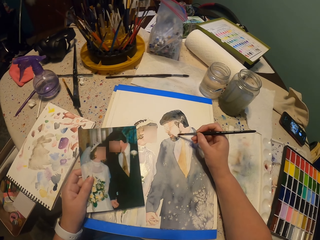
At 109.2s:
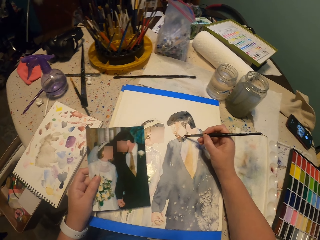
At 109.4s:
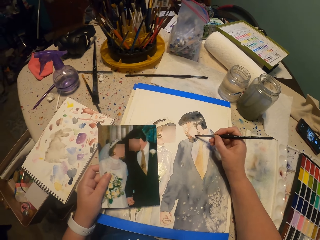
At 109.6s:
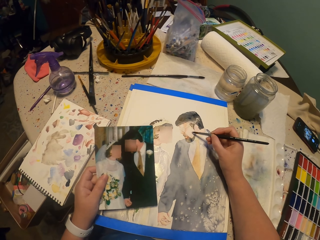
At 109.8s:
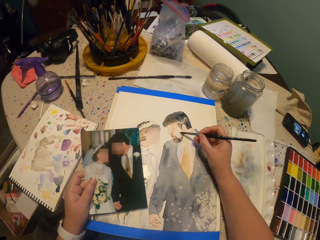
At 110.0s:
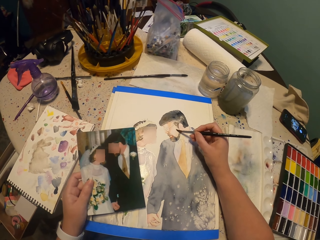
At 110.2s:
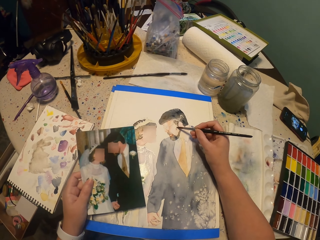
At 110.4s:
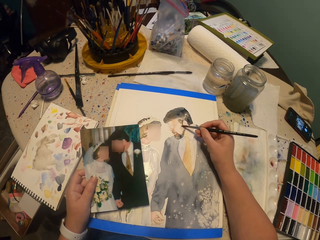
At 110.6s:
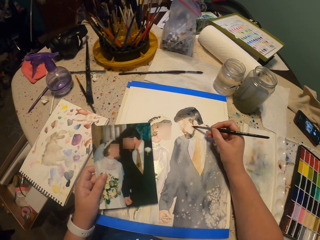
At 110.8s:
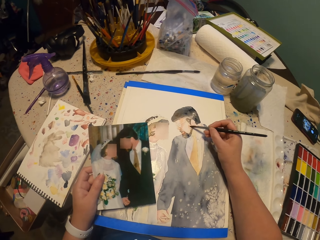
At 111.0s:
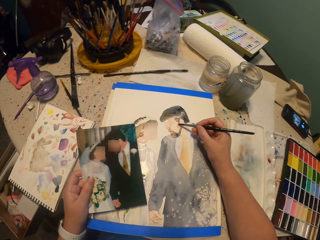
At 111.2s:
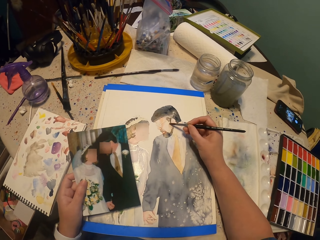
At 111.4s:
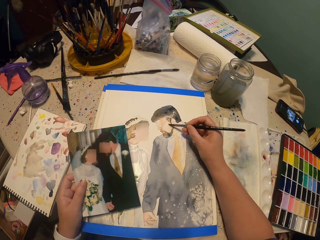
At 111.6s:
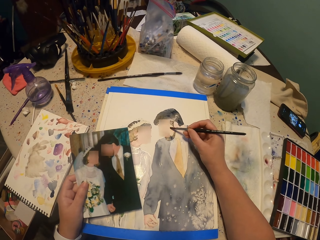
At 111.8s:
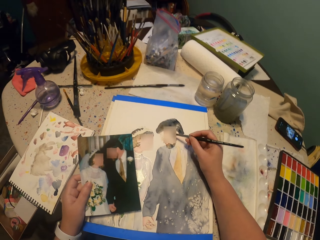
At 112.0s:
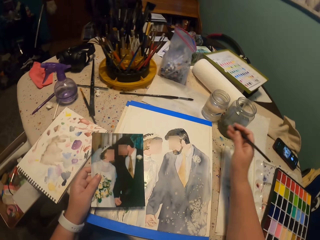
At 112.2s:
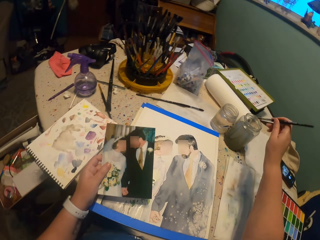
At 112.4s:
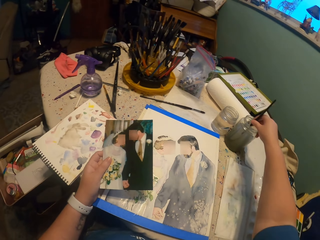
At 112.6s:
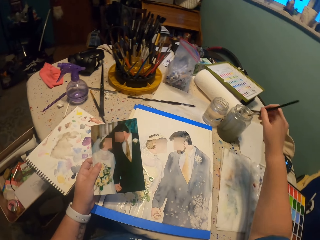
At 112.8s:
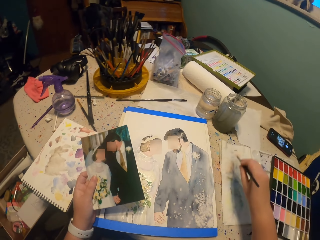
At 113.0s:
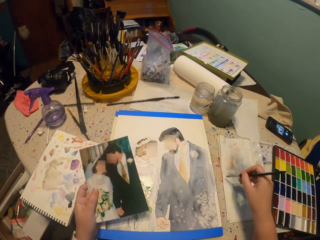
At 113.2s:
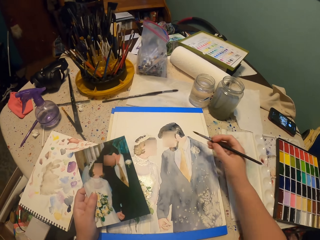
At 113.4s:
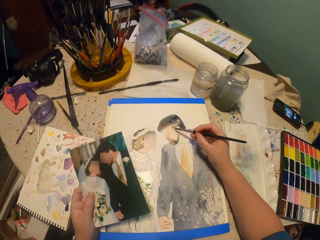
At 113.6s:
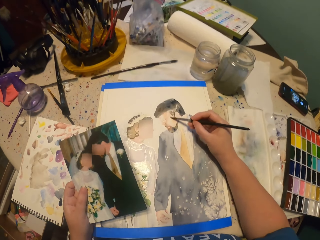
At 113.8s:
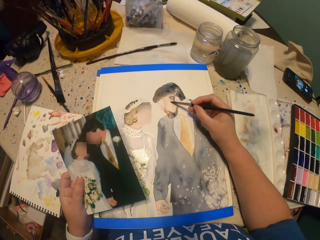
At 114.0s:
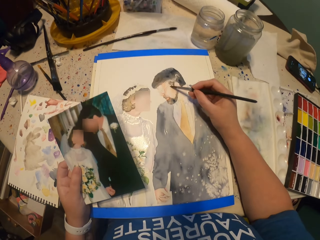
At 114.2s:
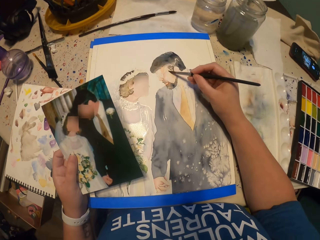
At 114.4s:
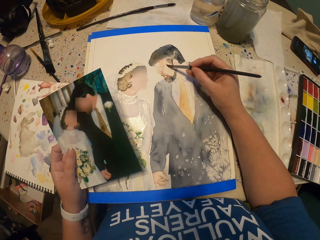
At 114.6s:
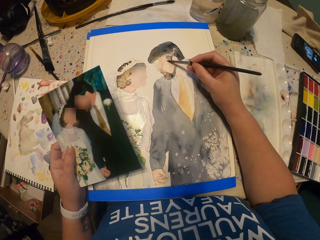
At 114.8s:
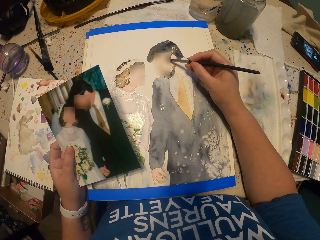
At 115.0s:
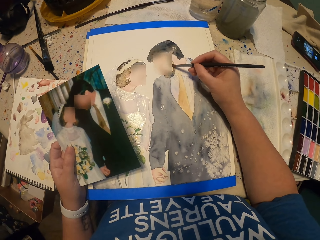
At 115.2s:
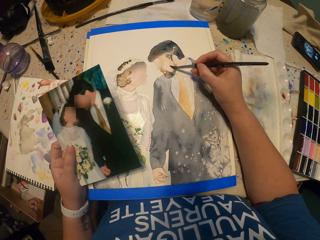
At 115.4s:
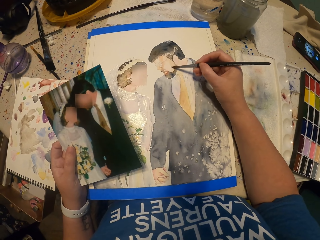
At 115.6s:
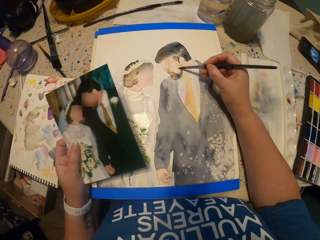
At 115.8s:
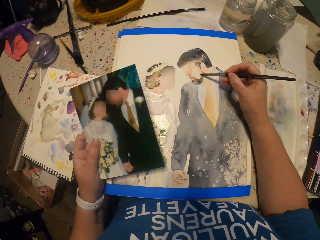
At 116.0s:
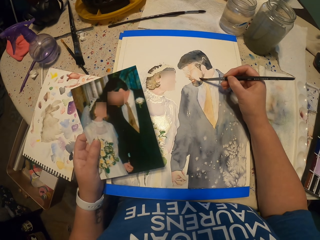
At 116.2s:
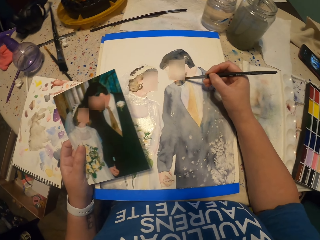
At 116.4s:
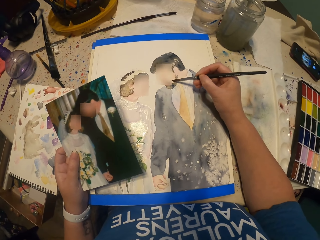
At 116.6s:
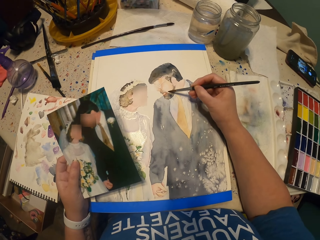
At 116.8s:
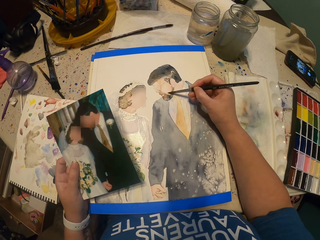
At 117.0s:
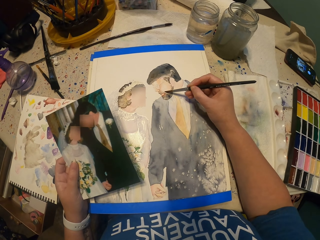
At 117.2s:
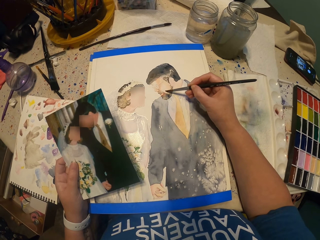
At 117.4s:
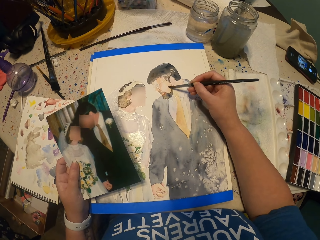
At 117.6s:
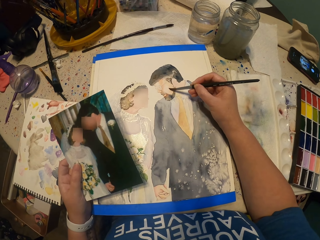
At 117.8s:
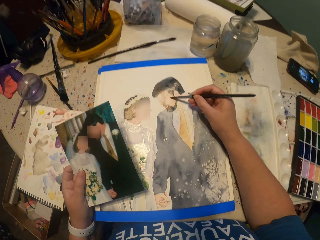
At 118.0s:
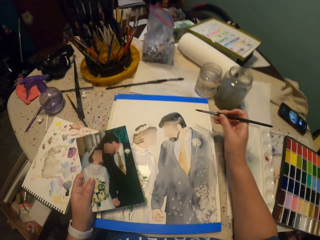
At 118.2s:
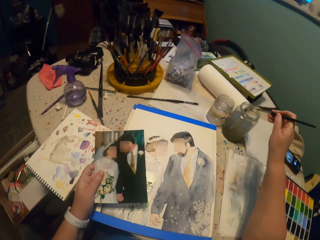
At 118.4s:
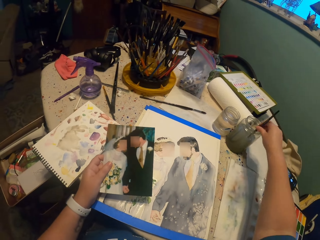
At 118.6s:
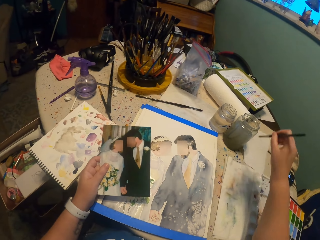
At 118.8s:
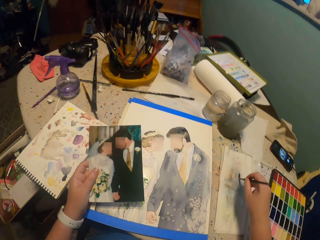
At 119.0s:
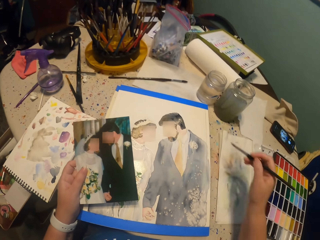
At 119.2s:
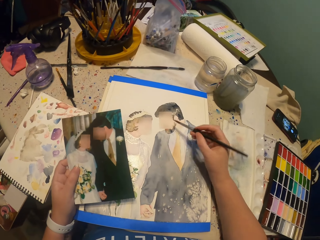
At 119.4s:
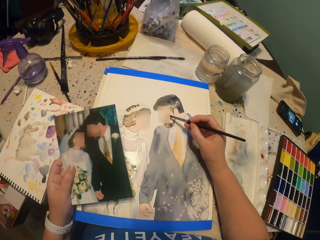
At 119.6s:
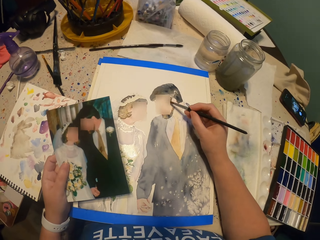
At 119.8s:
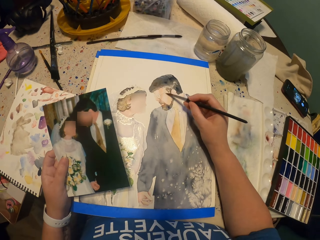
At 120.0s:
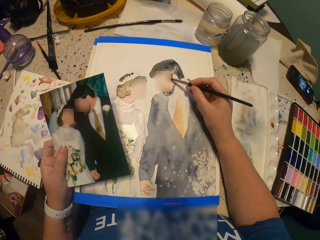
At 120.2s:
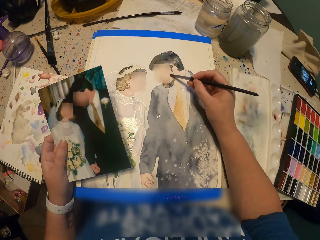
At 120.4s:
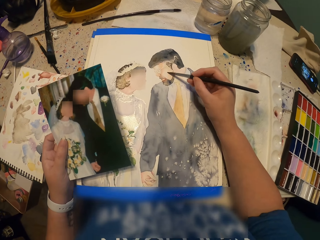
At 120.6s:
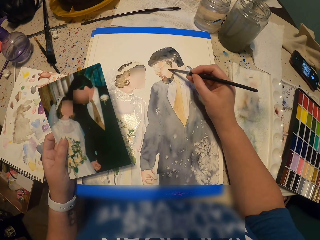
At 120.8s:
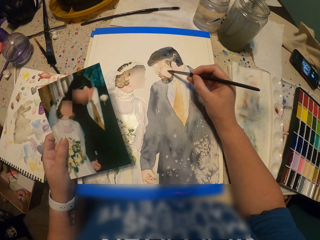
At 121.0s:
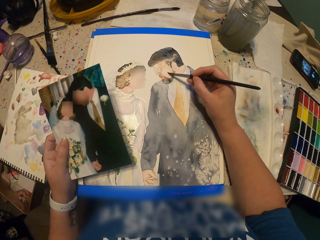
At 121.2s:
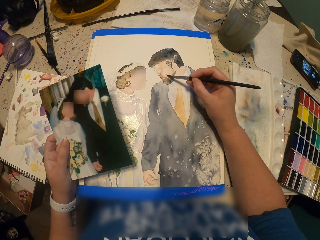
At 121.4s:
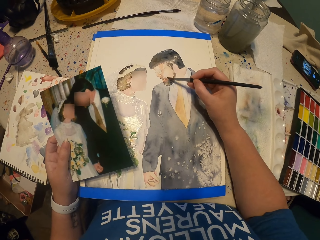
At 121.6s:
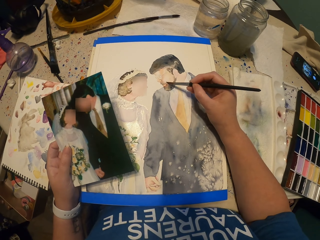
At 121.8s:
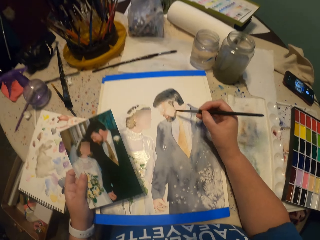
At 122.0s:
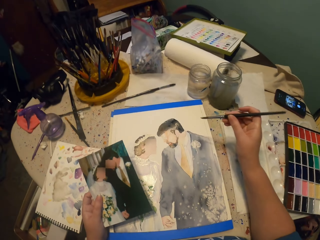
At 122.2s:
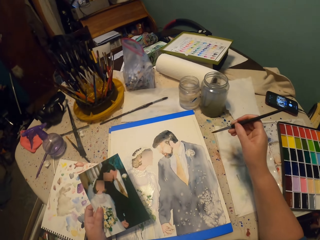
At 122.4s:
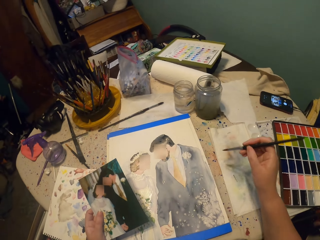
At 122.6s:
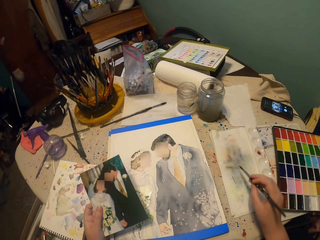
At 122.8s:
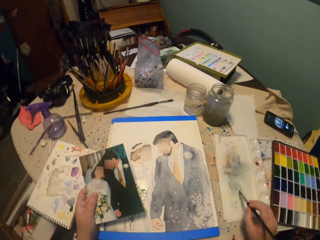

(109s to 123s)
The camera wearer dips the paint brush into a glass of water. They squeeze the paint brush on the paper. They paint the picture. They dip the paint brush into the glass of water. They squeeze the paint brush on the paper. They paint the picture.

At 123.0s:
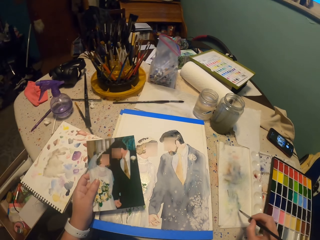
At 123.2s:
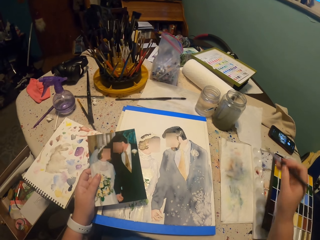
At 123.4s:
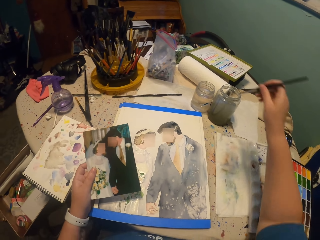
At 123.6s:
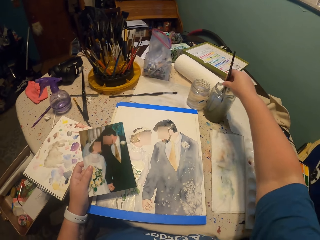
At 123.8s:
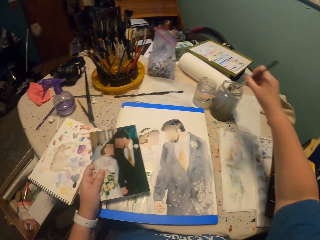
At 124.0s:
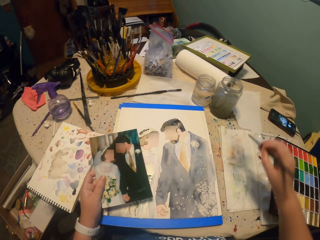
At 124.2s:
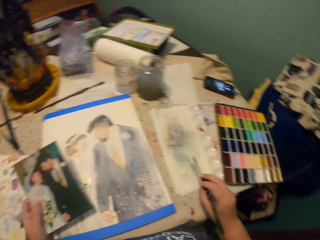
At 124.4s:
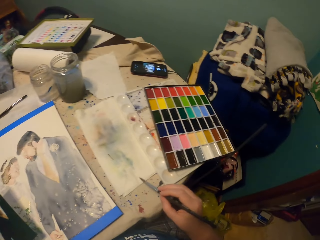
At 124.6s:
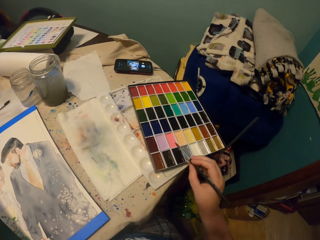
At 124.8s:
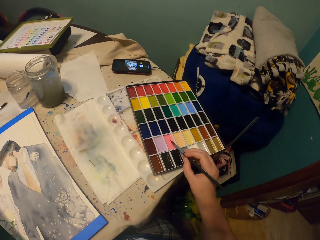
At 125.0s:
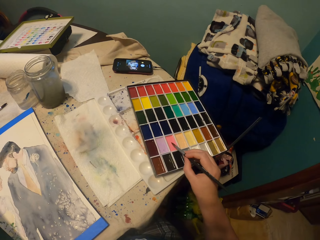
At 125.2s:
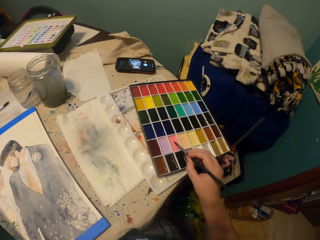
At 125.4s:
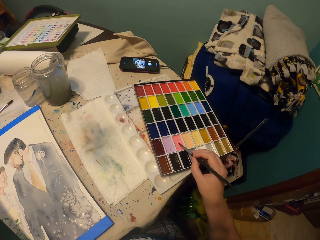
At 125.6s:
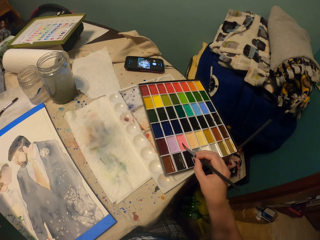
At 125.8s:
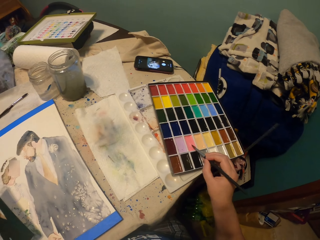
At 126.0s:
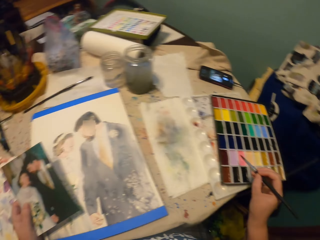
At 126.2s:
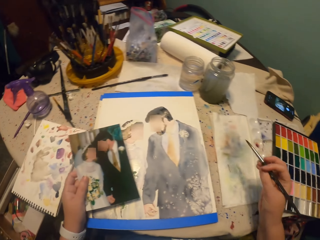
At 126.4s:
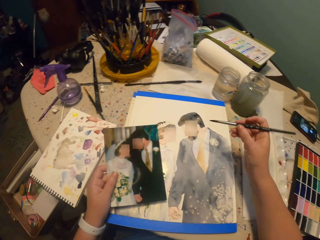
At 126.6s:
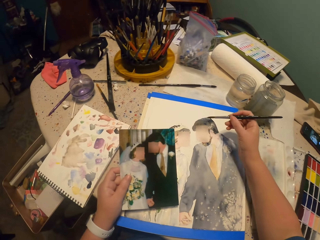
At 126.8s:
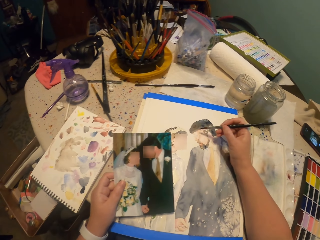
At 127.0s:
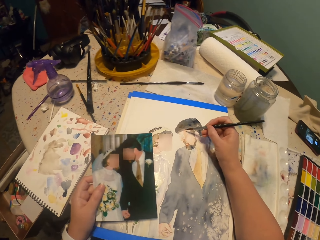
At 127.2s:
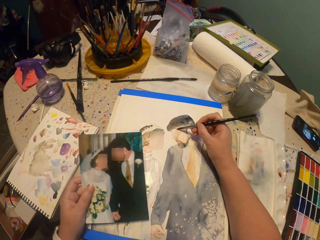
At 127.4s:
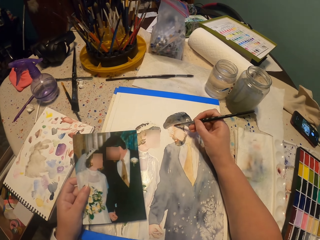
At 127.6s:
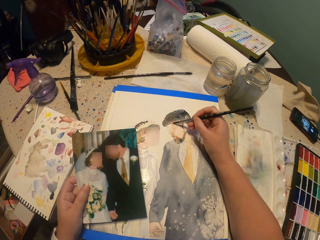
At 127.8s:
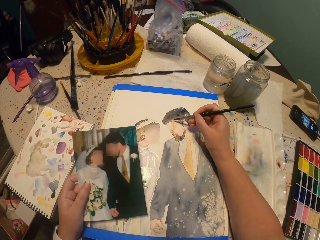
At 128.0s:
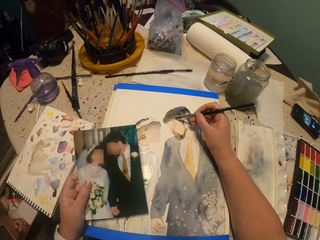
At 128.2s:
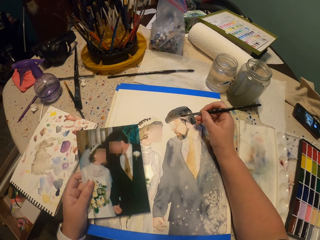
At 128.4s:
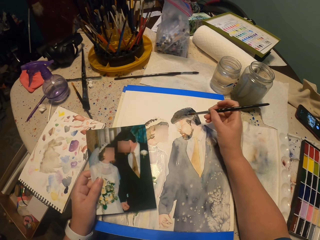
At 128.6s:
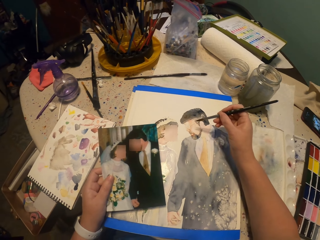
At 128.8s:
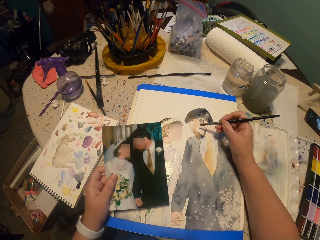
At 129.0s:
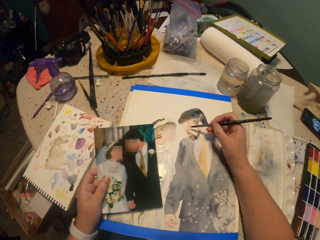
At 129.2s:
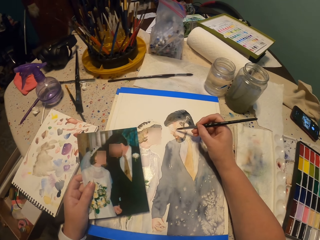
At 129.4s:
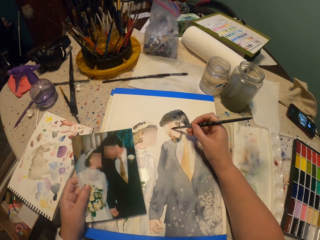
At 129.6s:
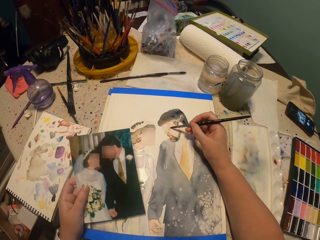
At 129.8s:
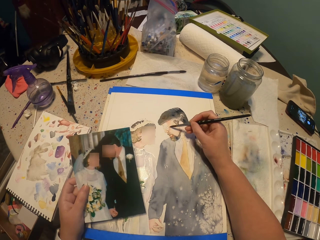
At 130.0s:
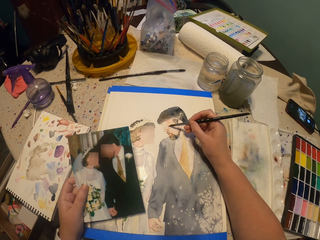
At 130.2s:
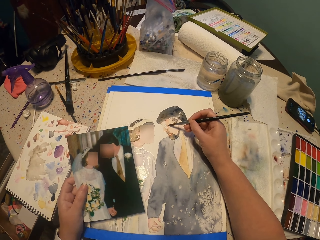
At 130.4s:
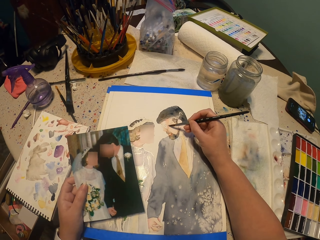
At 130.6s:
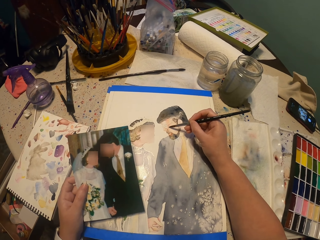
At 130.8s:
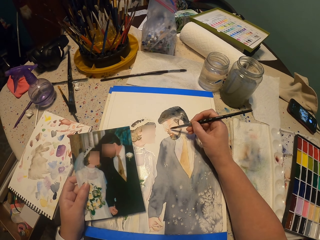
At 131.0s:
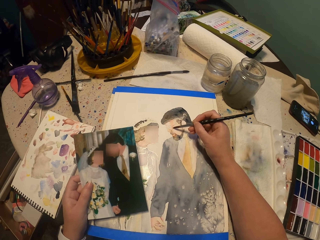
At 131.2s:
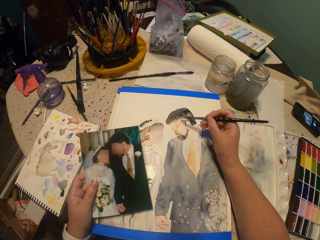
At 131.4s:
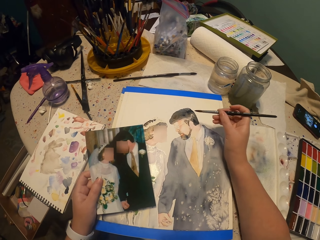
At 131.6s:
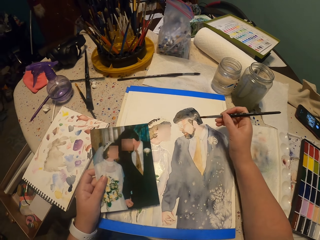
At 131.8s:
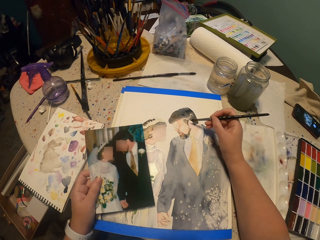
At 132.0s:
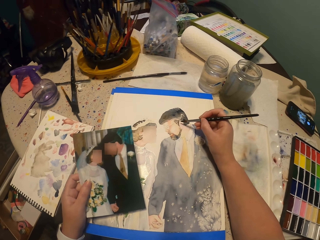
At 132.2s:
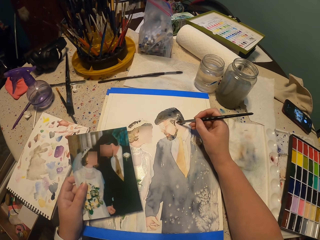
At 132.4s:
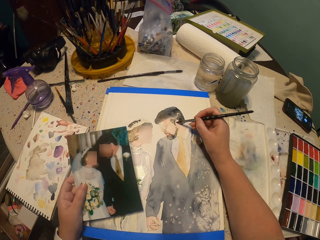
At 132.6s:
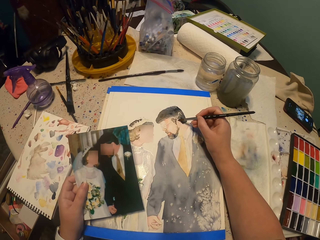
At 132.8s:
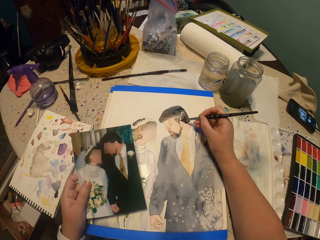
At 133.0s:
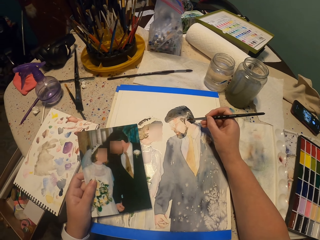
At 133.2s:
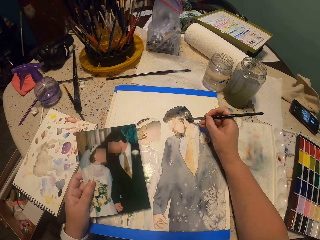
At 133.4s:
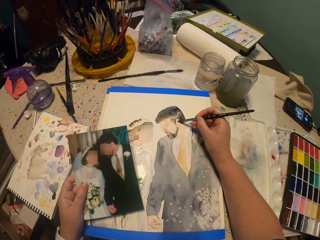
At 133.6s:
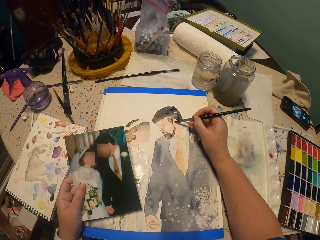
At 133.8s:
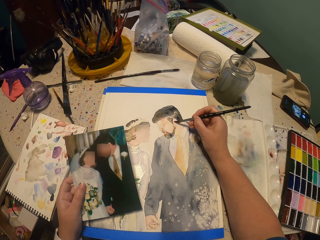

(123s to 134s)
The camera wearer squeezes the paint brush on the paper. They dip the paint brush into a glass of water. They squeeze the paint brush on the paper. They pick the color from the water paint. They dip the brush in paint. They paint the picture.
